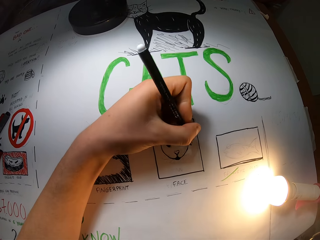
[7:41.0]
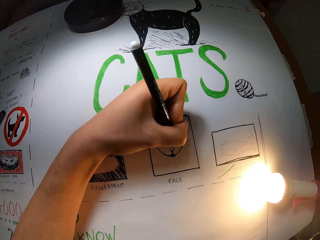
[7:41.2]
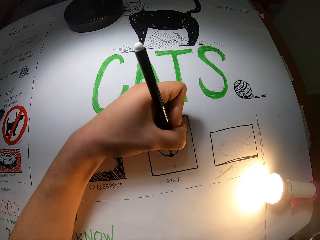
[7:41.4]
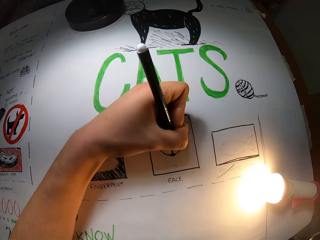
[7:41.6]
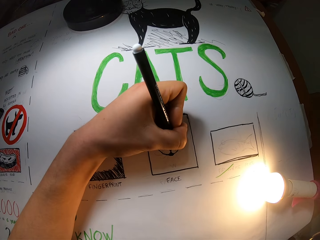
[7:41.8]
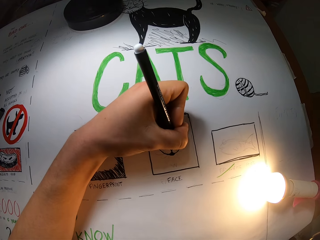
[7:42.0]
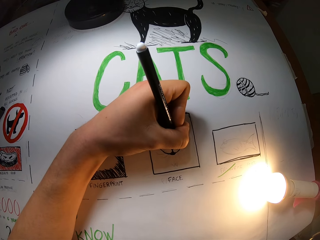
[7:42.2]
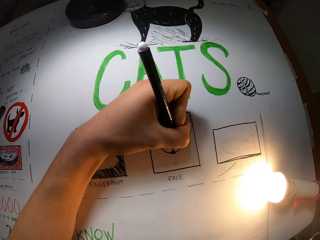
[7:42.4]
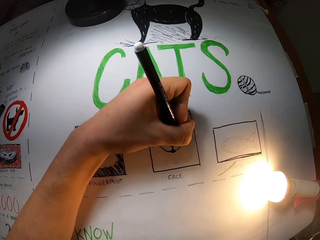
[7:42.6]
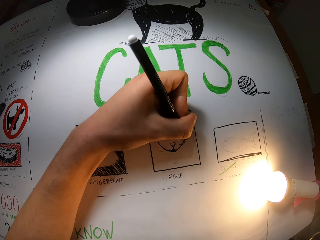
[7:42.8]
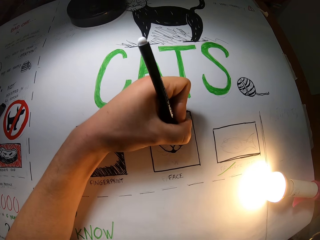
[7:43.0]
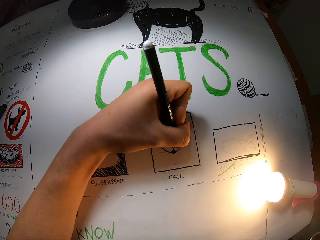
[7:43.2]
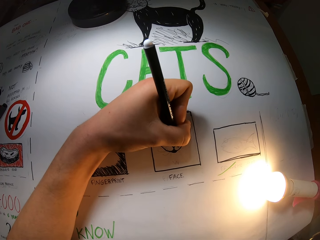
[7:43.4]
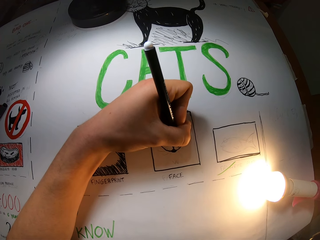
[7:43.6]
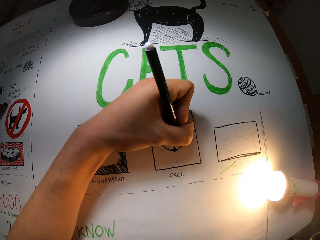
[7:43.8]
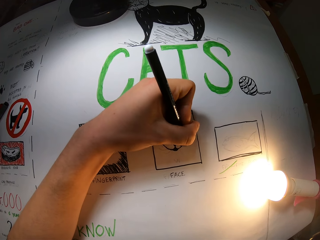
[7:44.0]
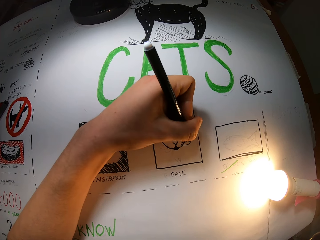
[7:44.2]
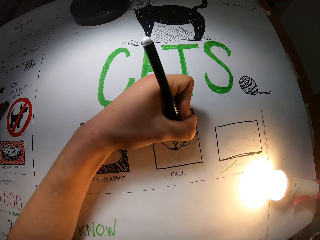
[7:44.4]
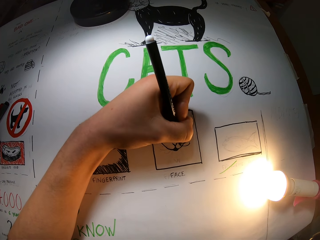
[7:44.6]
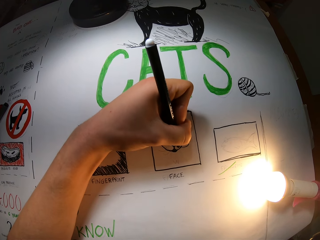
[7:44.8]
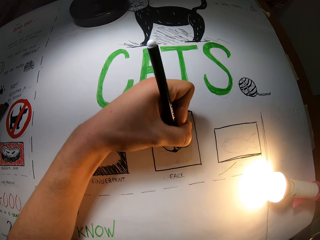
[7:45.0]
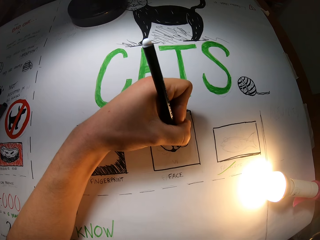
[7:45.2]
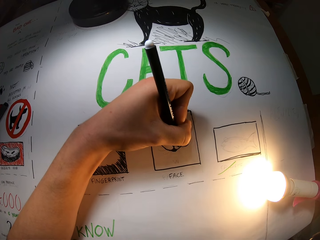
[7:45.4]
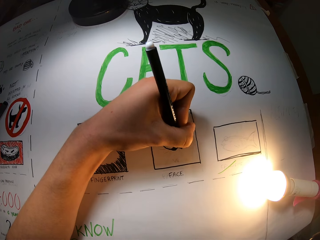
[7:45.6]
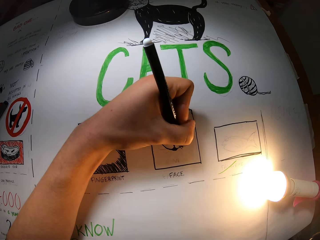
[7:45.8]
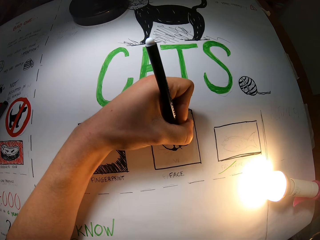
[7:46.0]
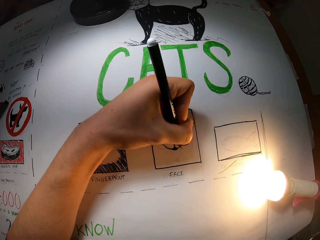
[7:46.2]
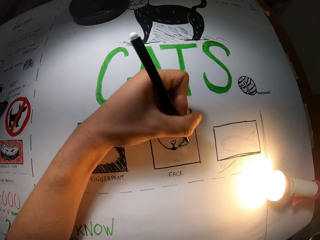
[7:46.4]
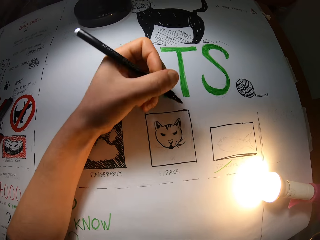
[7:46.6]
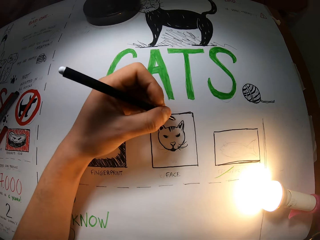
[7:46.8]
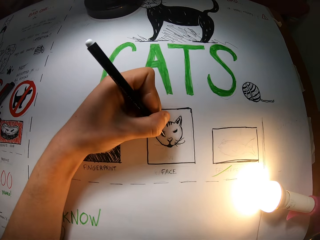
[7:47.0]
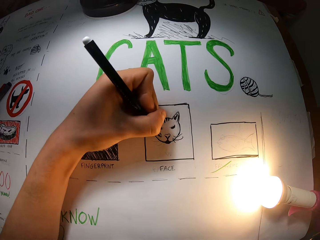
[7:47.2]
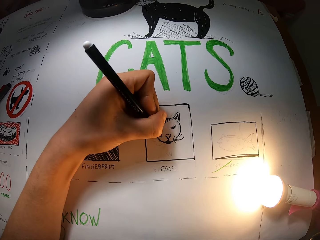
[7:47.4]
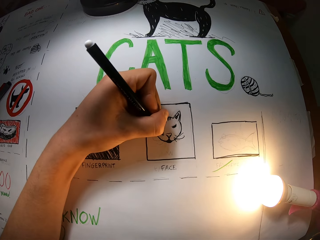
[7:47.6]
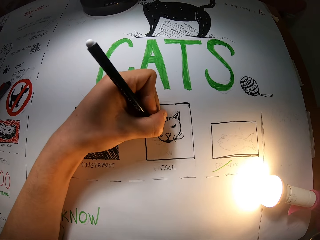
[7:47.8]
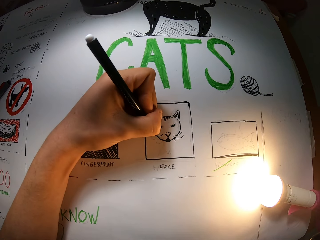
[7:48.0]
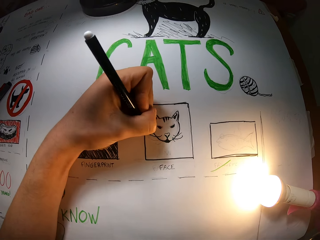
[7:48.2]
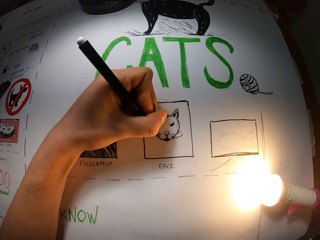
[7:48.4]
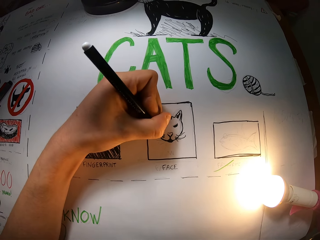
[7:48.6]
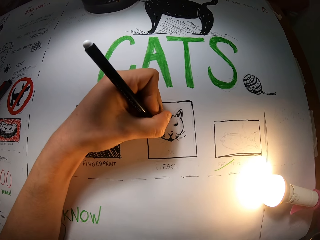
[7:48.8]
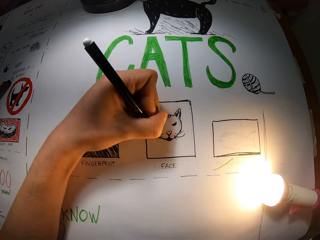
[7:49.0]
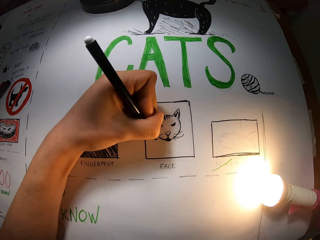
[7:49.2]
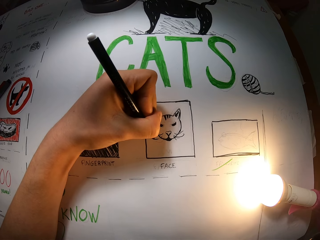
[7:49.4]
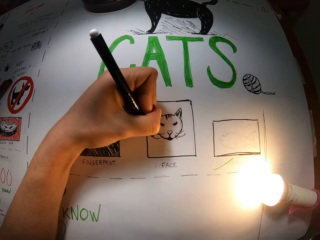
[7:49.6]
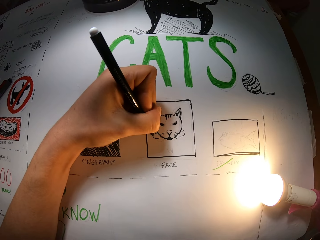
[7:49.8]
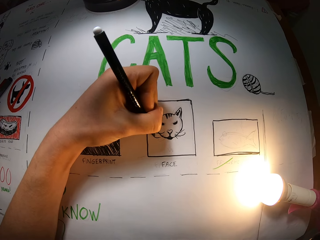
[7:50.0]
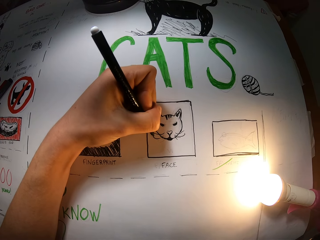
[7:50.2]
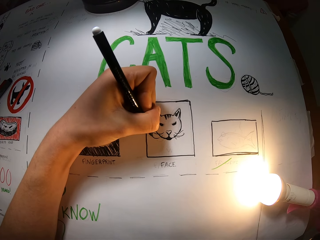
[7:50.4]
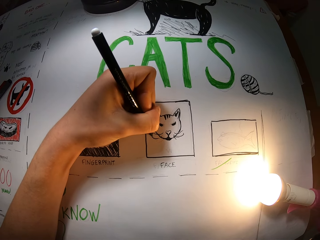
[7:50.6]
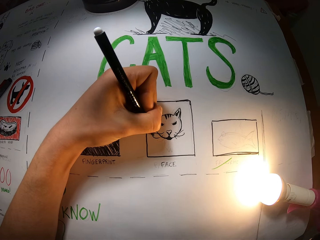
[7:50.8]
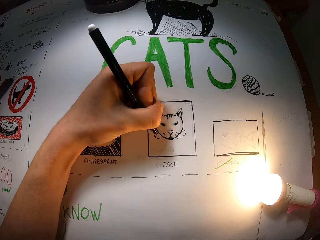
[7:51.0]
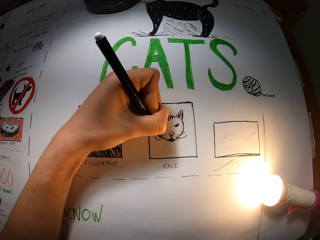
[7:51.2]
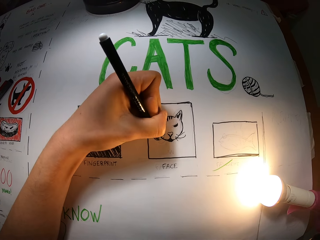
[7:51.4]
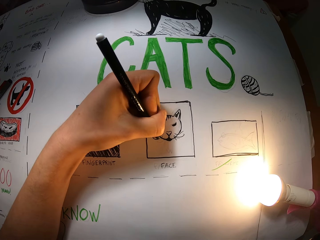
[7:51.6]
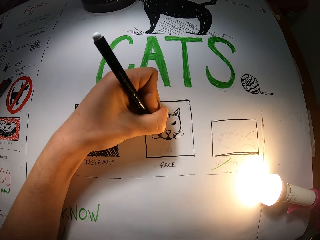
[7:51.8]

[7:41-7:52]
The camera wearer draws on the paper on the table with the black pen in his left hand. He draws on the drawing paper. He draws on the drawing paper again.

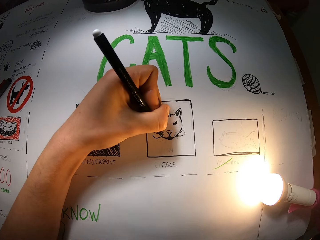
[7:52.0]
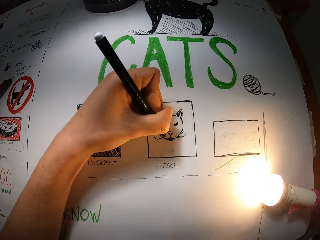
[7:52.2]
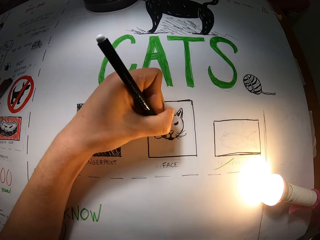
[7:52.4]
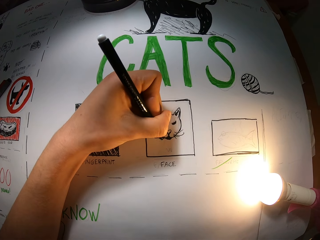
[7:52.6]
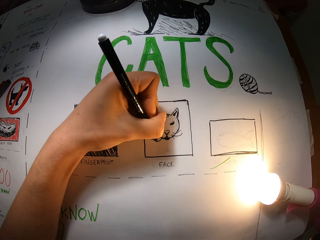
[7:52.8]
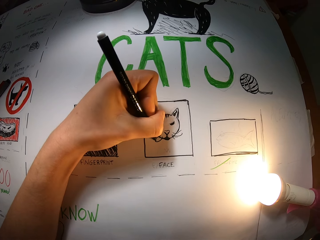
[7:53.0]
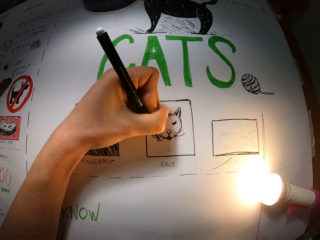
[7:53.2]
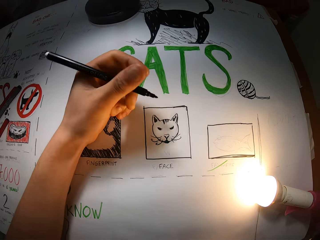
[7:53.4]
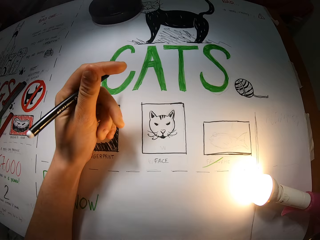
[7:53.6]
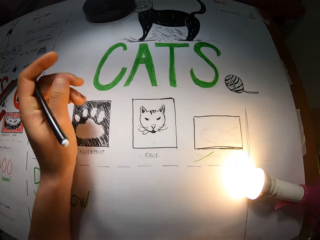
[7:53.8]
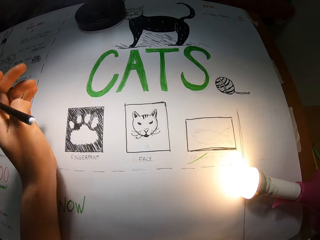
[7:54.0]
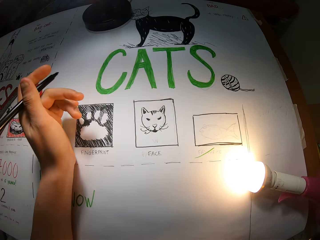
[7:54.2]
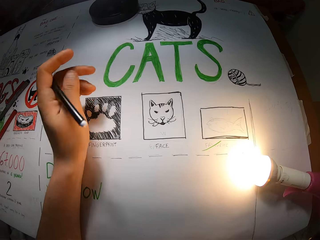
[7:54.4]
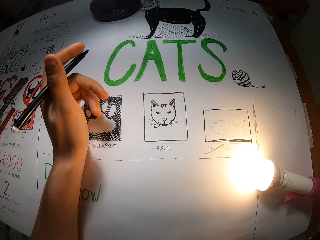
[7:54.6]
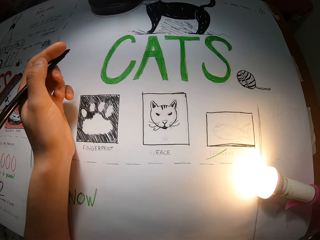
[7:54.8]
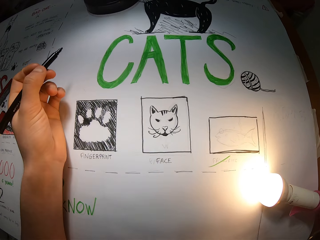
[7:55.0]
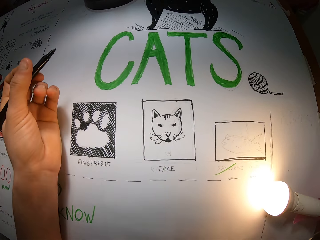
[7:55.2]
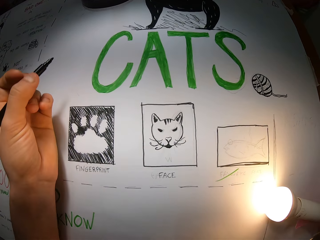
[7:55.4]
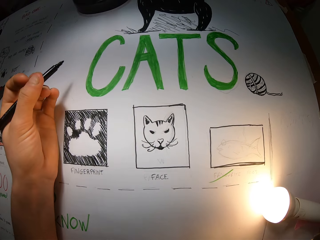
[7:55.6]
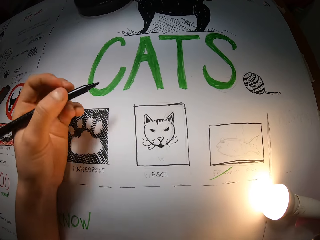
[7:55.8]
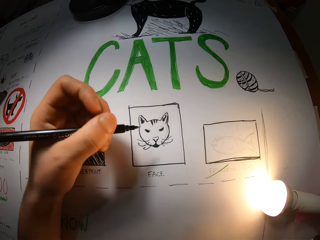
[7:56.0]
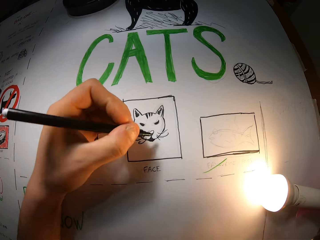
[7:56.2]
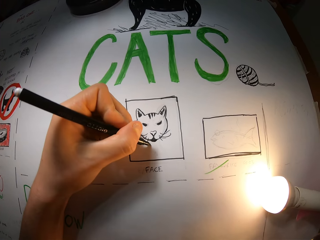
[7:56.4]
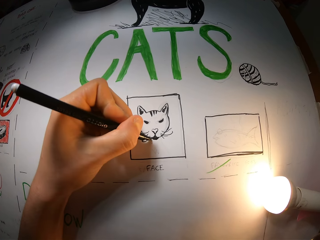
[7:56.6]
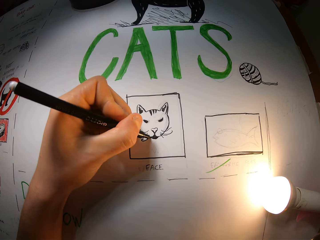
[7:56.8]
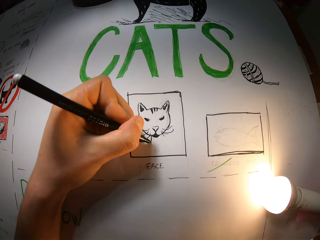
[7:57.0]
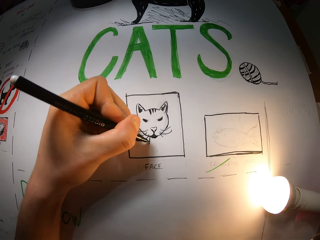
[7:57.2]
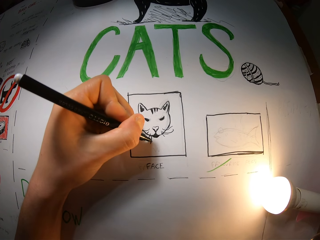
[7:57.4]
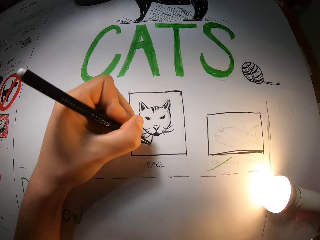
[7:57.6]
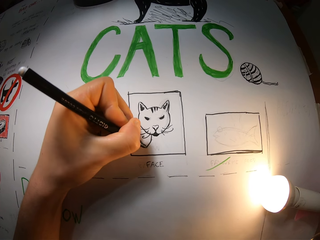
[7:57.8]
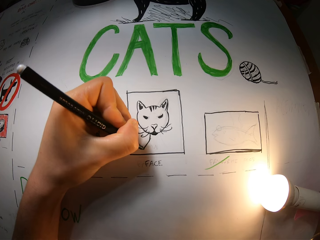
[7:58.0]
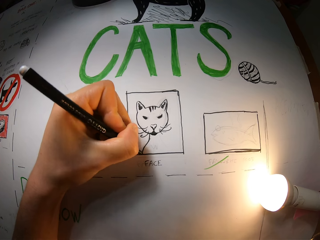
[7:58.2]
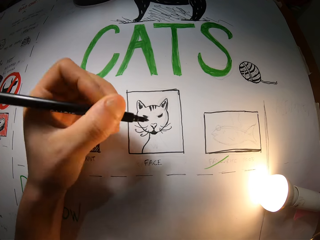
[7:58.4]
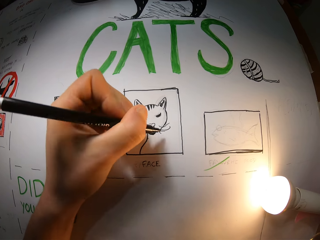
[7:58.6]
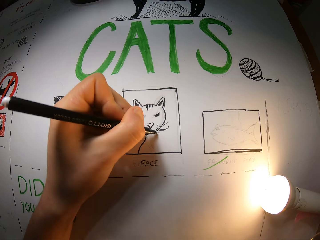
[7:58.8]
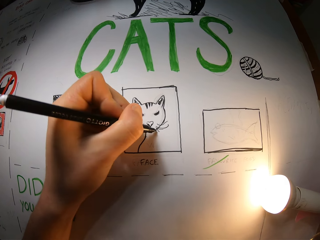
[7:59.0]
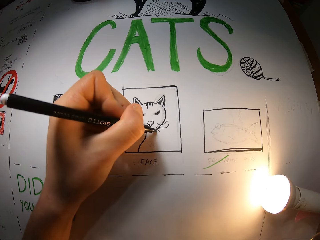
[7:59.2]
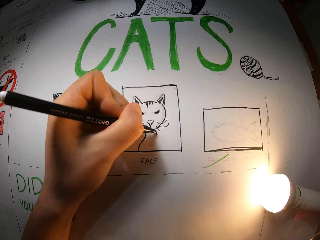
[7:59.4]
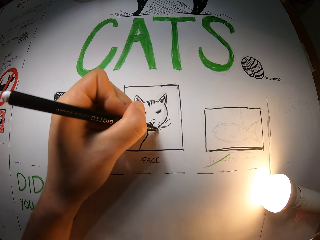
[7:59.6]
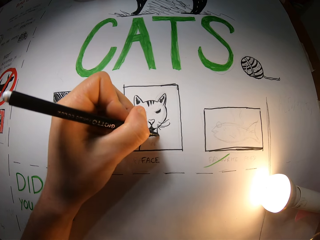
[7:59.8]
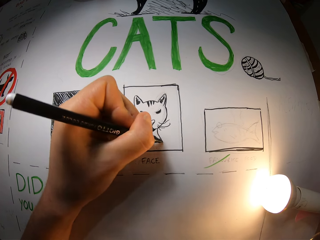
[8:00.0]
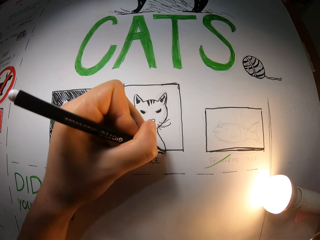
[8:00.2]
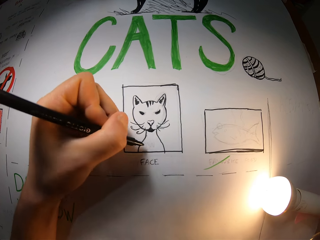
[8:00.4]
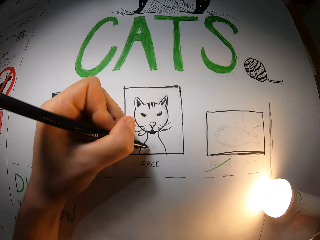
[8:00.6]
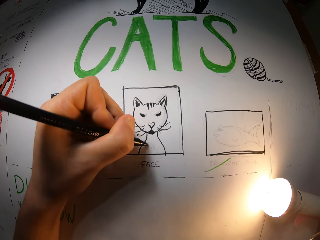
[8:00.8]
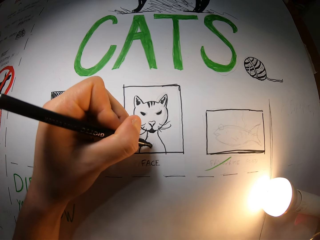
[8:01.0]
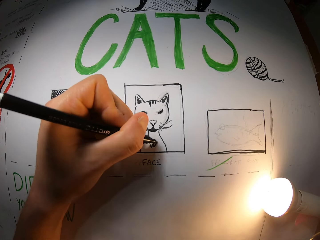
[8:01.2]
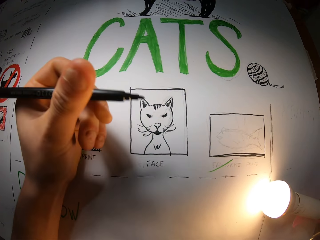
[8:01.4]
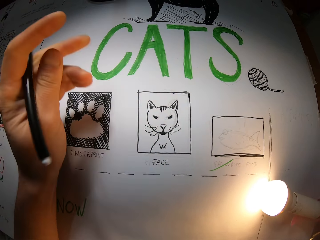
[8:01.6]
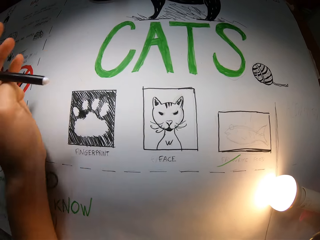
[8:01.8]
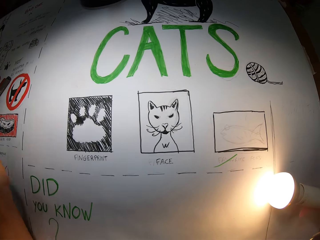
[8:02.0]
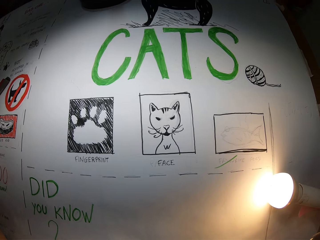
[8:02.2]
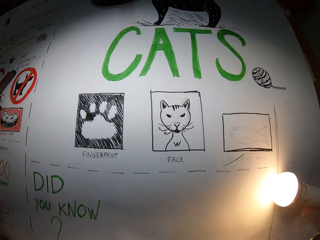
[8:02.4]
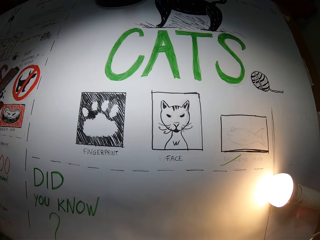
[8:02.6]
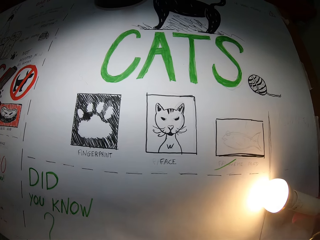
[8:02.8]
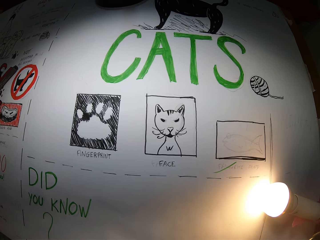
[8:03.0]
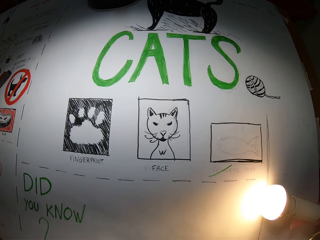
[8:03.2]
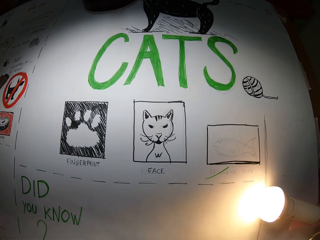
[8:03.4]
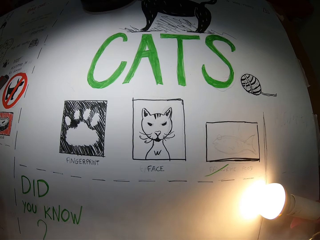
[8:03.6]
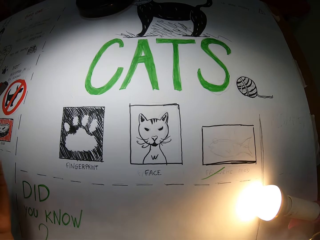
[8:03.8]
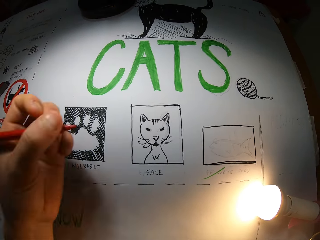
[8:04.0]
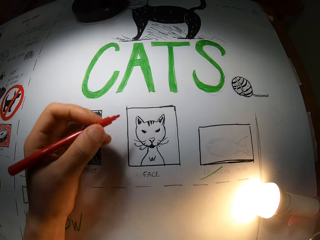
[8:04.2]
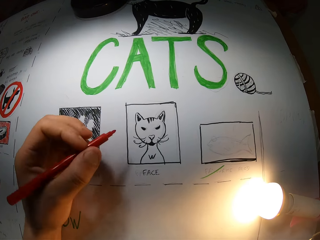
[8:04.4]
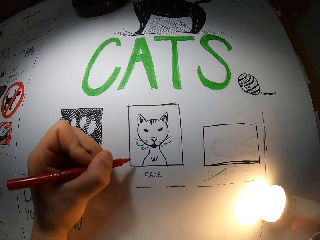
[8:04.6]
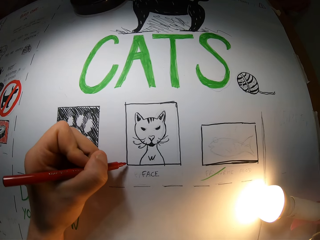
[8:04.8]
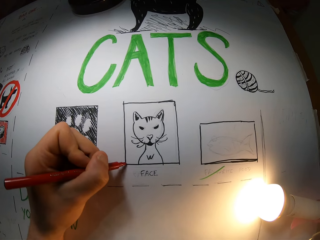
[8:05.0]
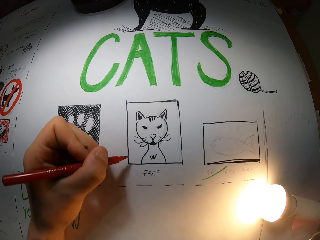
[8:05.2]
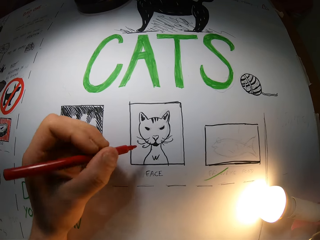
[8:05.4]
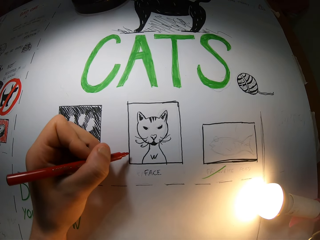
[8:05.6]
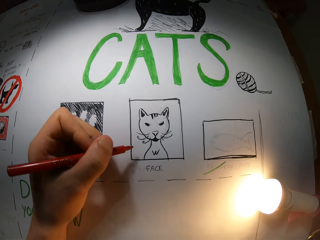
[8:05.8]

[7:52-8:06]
The camera wearer draws on the drawing paper. He draws on the drawing paper repeatedly. He removes his left hand from the table. He draws on the drawing paper.
